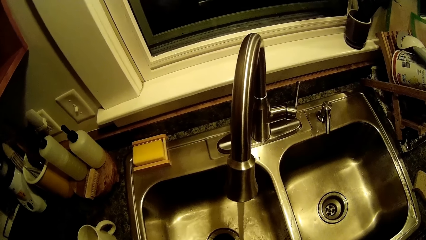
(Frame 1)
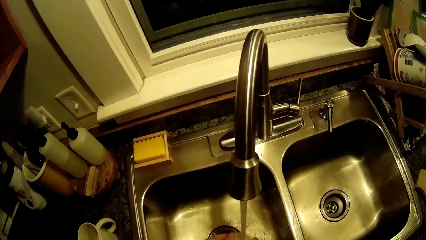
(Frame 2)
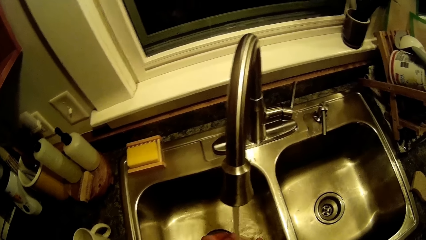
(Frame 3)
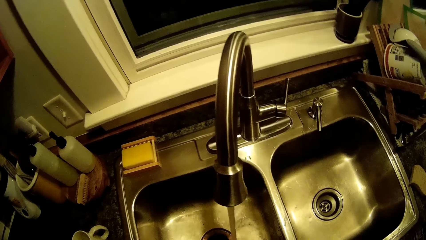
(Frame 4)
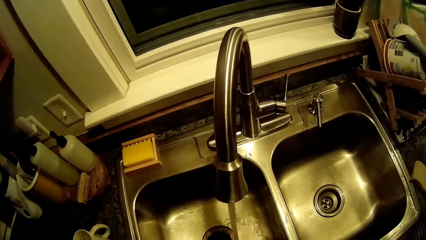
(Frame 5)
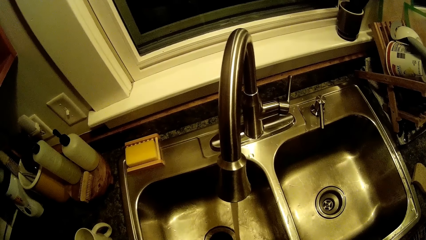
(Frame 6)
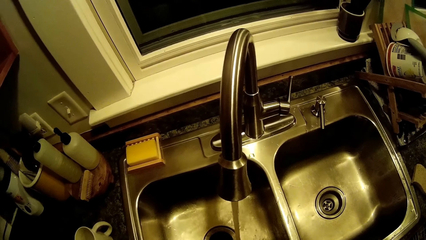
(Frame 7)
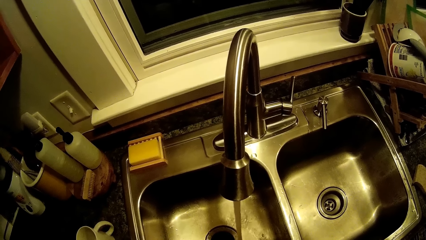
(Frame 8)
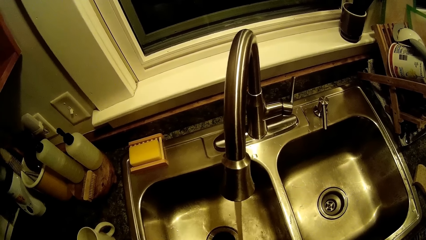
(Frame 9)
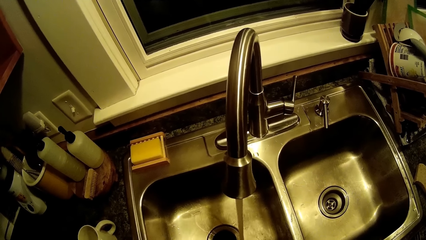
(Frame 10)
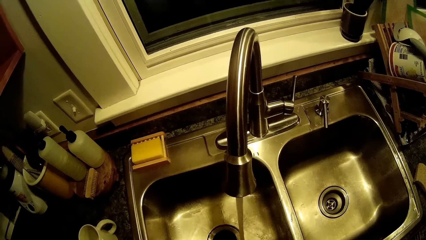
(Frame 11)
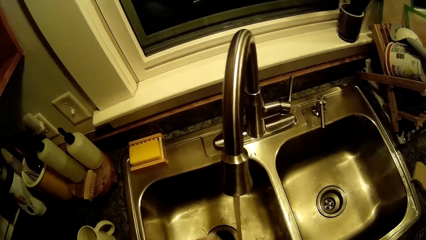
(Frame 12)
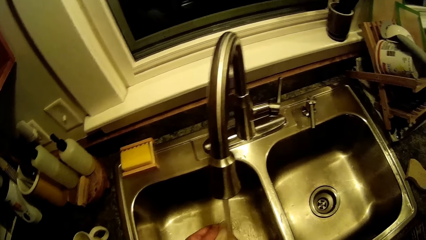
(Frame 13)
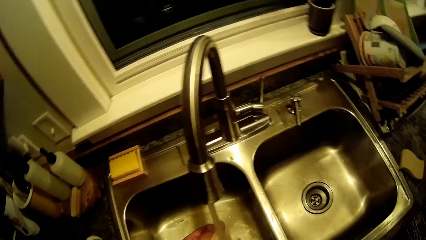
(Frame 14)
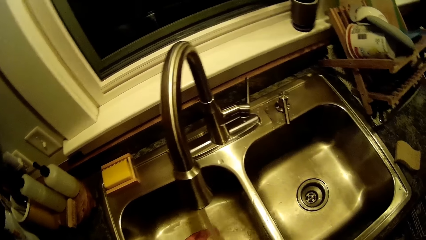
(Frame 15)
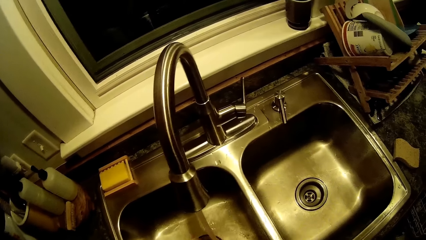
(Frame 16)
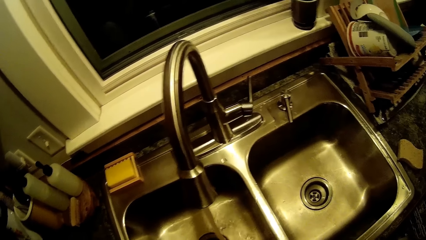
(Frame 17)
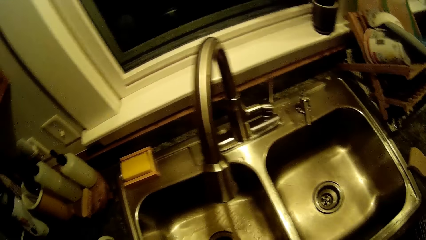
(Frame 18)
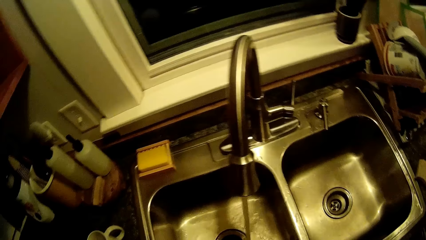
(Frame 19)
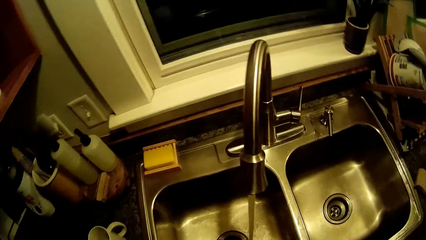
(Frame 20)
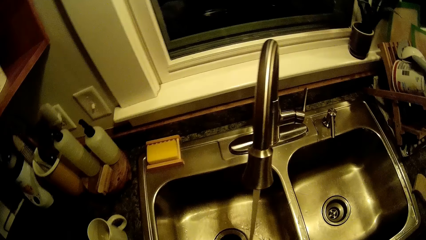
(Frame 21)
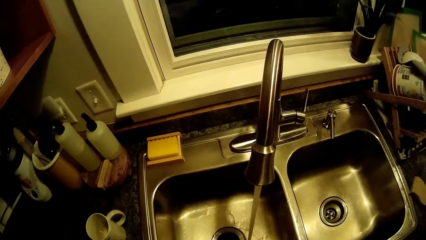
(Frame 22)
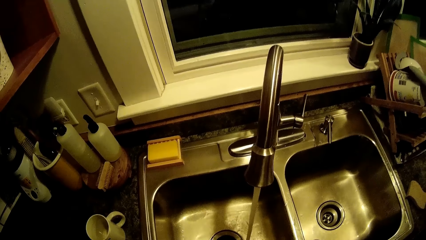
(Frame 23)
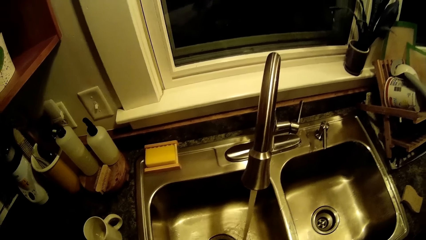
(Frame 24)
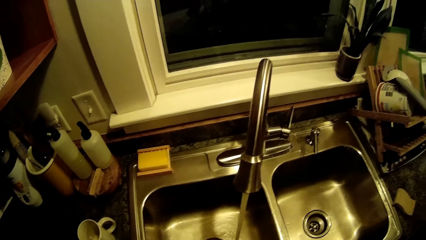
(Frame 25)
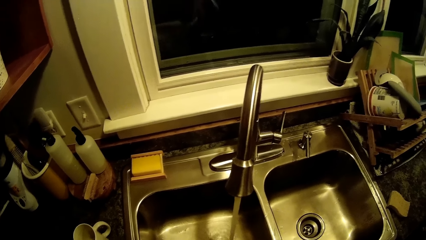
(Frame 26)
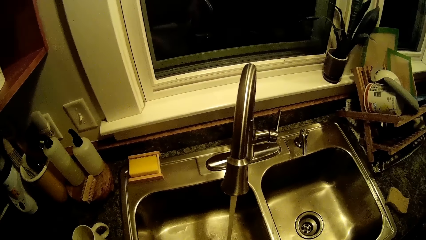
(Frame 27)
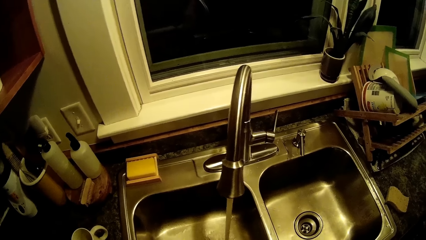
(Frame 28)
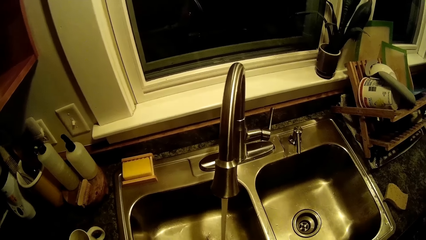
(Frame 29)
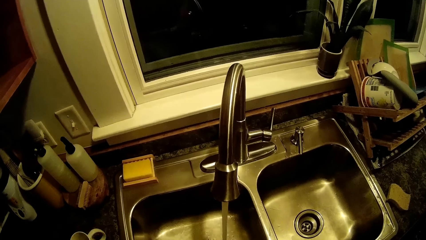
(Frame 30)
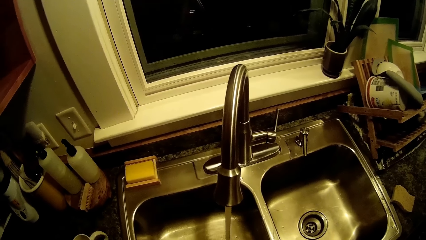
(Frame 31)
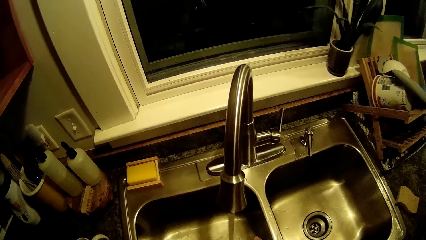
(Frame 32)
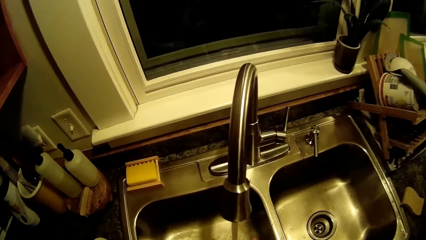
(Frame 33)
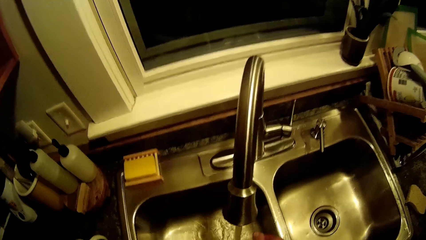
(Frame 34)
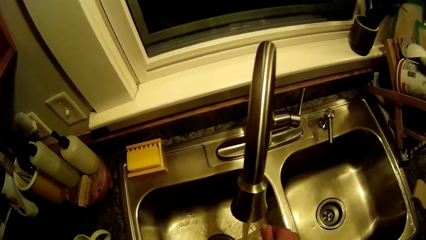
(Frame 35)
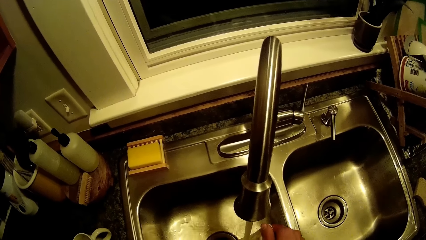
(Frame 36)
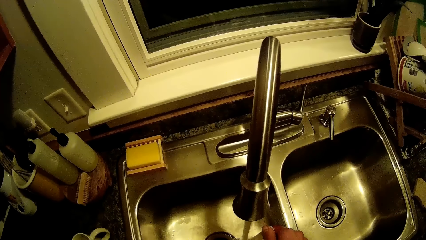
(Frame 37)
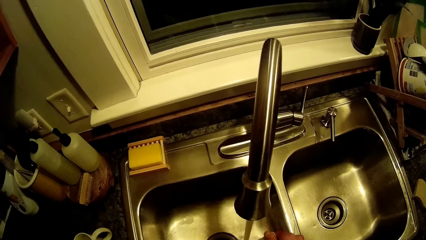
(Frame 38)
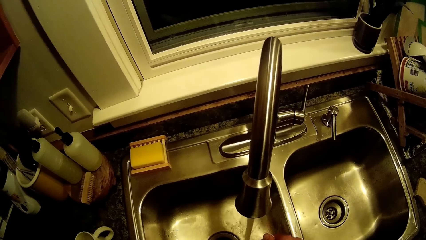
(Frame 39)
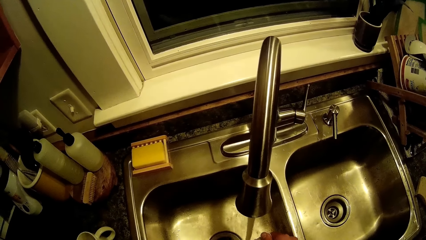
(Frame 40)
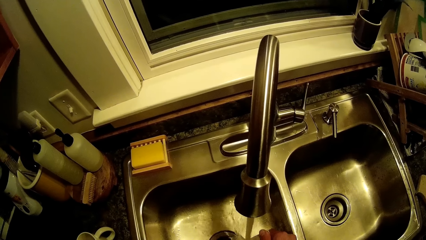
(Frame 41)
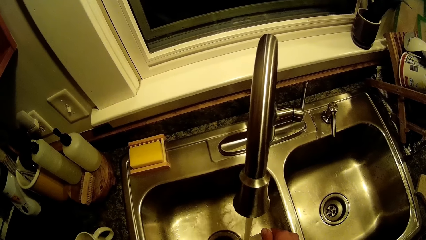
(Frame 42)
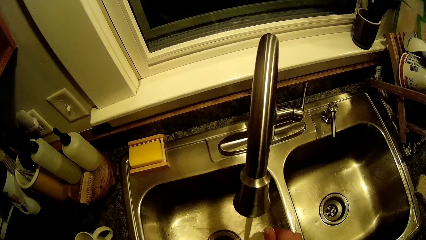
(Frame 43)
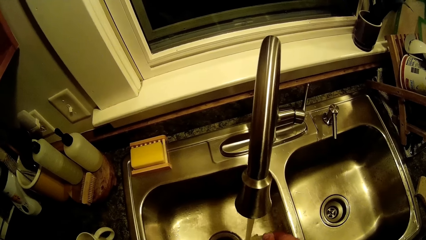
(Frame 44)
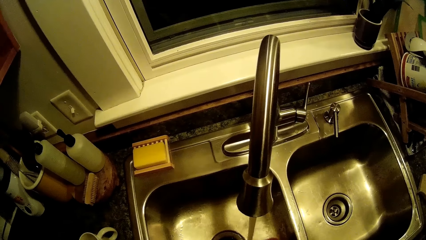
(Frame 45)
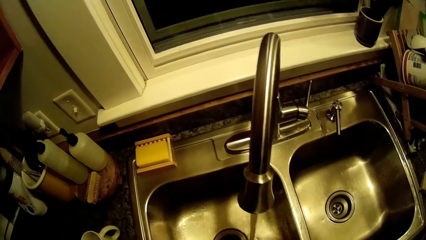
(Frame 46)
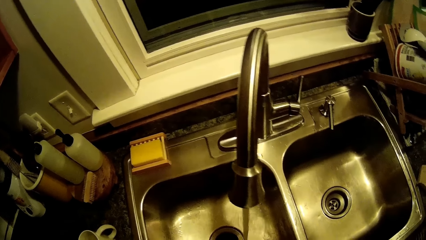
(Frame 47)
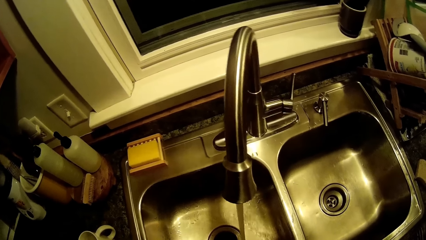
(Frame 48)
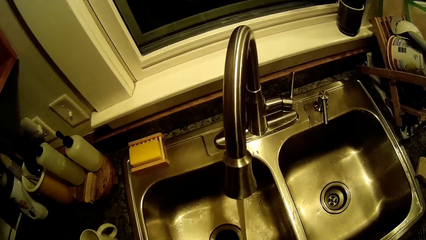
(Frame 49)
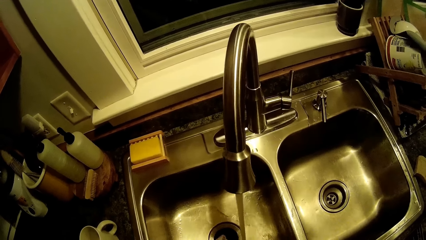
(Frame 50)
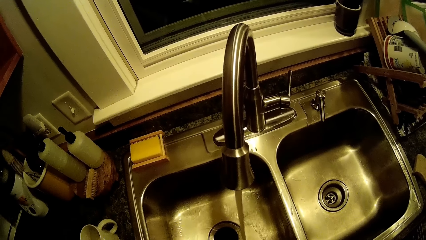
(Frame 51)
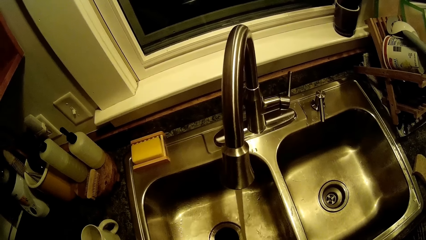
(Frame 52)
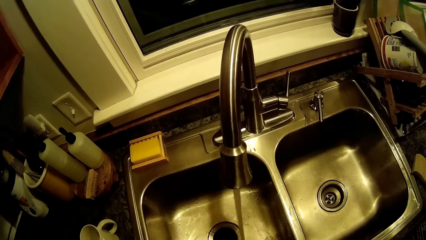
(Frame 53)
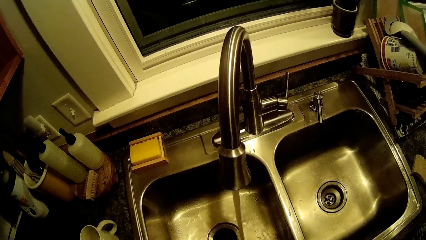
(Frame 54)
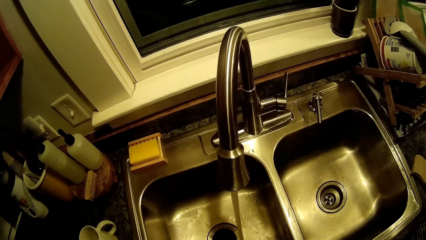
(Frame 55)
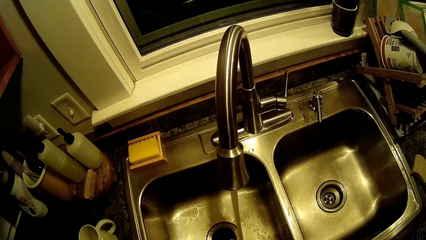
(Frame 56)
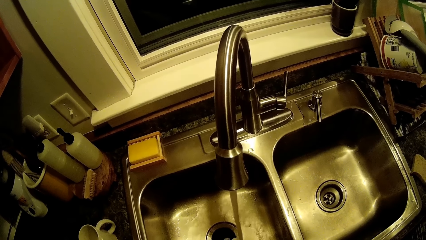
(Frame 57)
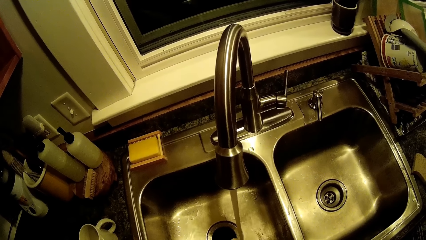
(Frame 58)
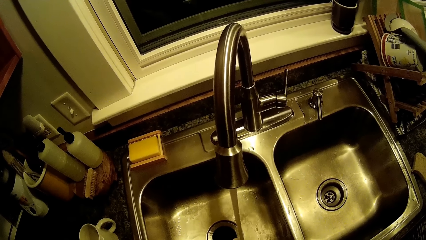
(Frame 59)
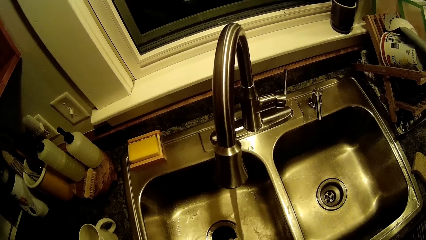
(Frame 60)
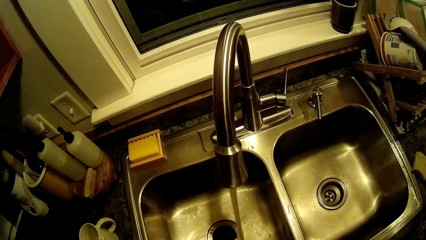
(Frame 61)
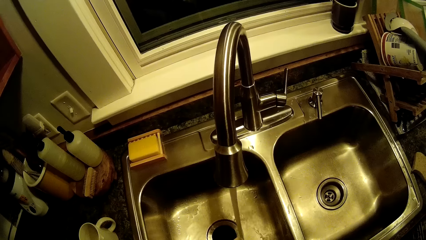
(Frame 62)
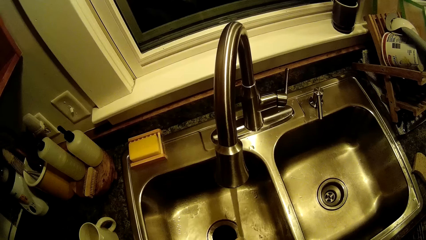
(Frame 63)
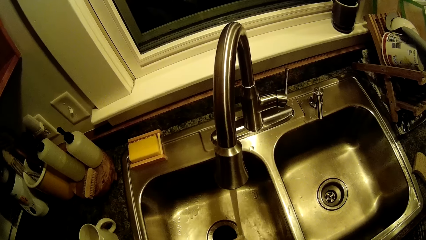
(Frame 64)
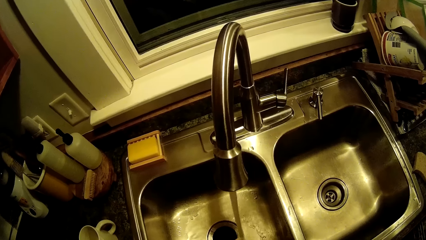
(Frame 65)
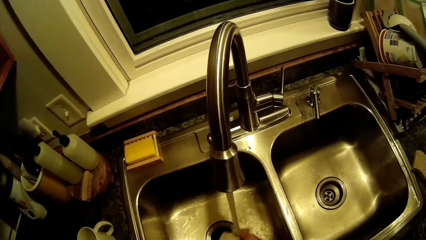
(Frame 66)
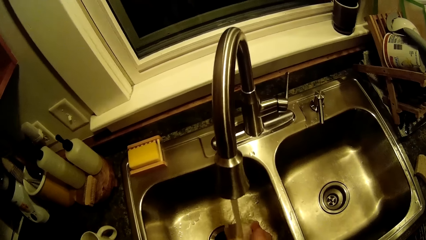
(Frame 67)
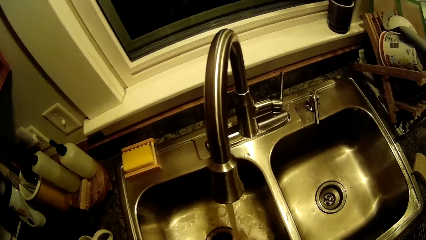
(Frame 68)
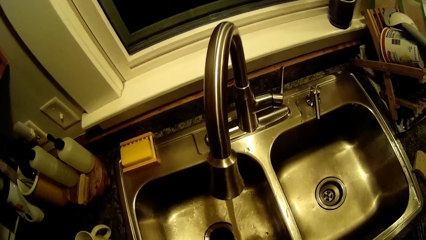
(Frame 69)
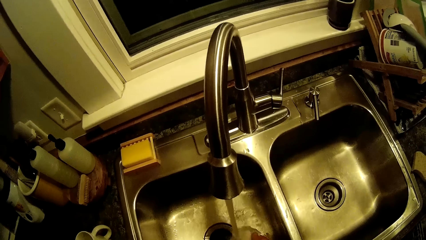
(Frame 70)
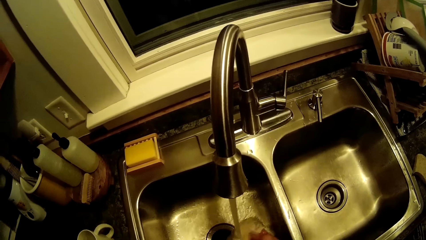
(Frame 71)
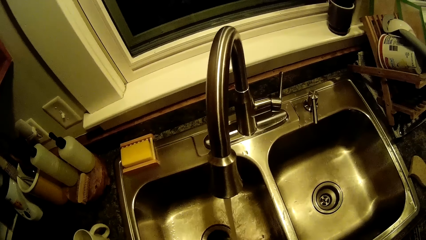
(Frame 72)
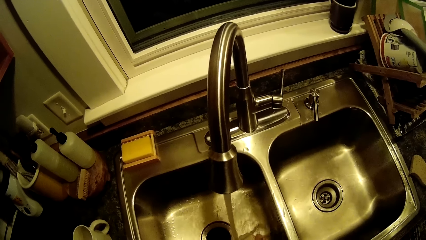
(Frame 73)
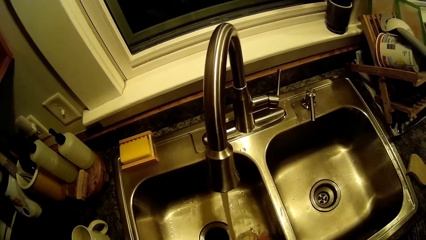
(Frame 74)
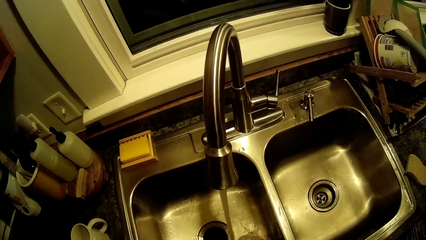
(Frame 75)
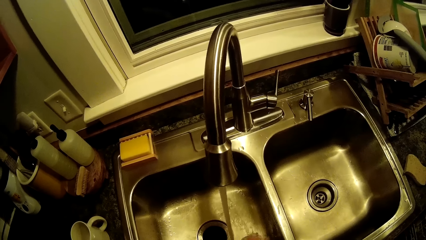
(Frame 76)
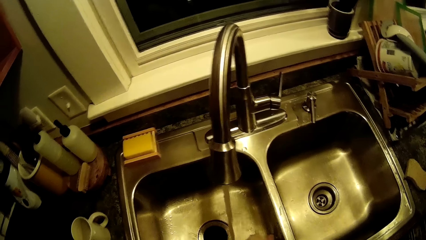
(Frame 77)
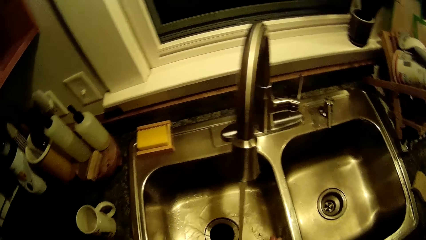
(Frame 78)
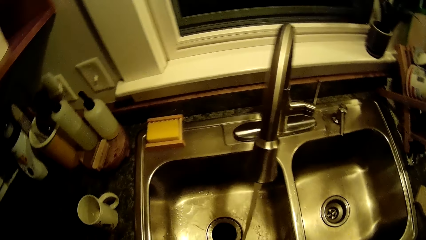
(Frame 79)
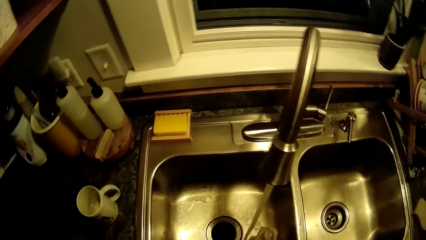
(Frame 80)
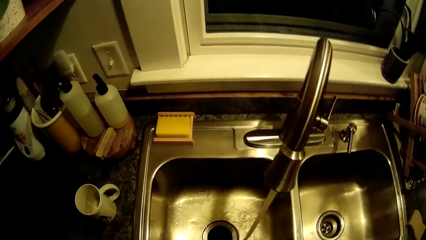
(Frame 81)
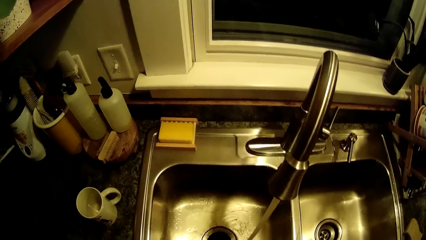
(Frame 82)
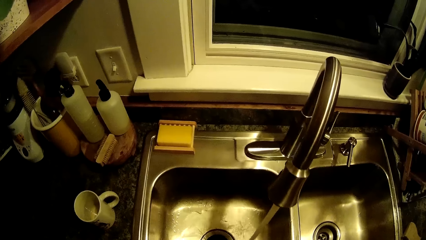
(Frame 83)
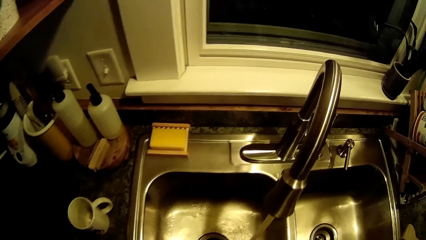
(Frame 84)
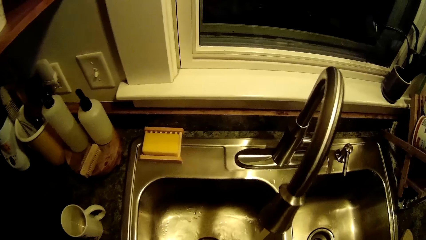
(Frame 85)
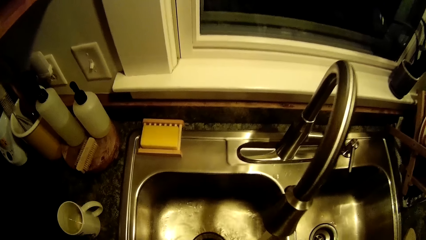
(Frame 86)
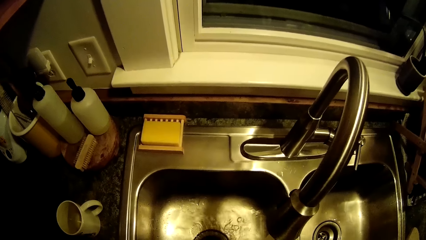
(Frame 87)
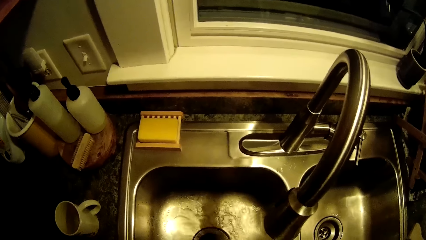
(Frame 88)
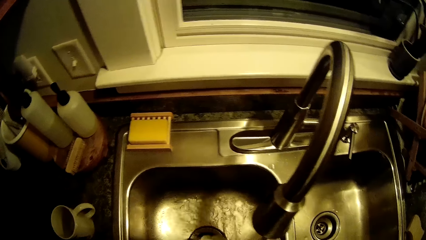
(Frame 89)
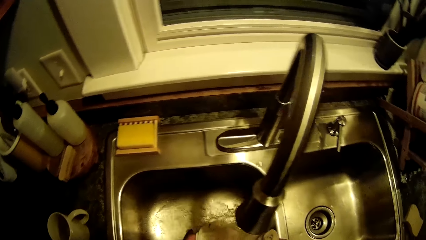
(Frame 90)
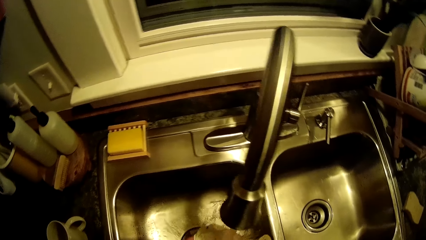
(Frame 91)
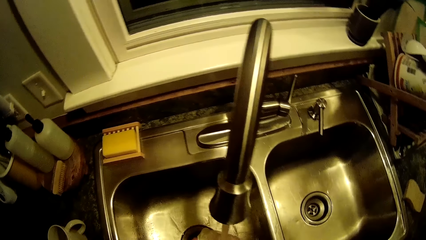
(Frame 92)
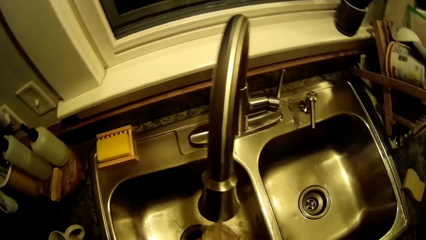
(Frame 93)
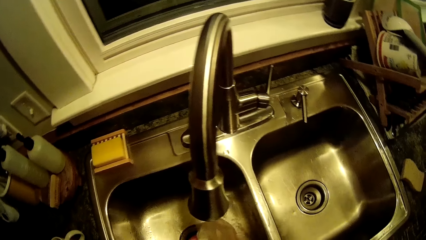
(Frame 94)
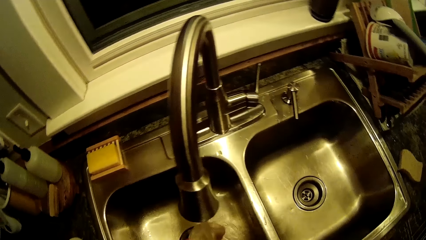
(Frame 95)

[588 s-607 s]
The camera wearer washes his hands with the water from the tap. He washes the towel. He washes the towel in his hands with water from the tap.
